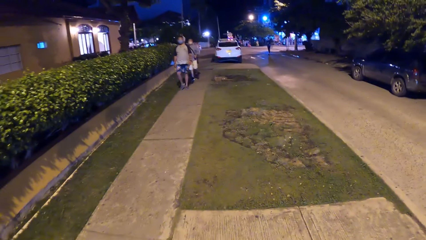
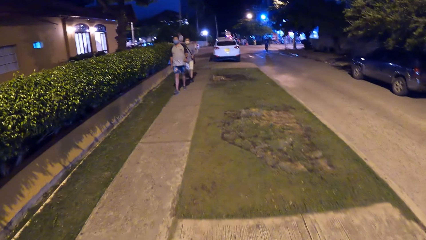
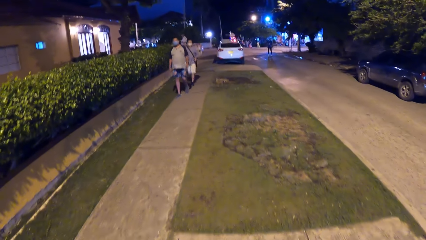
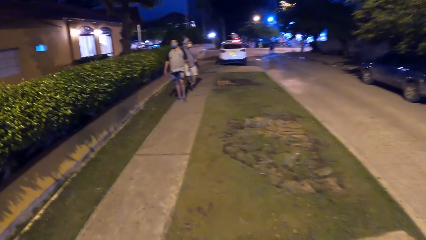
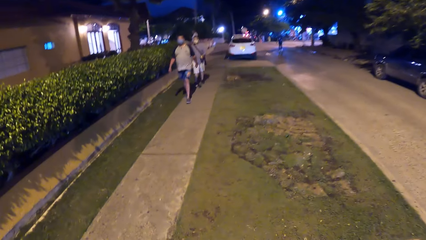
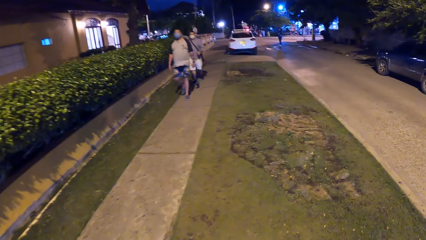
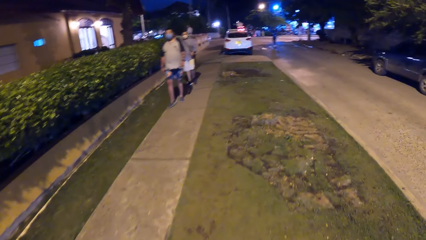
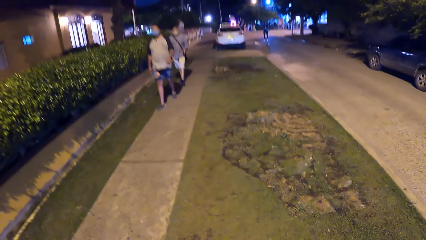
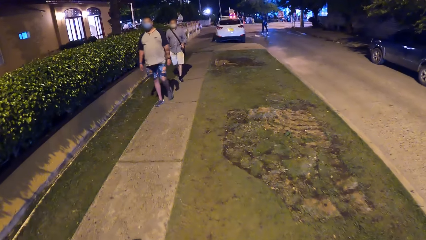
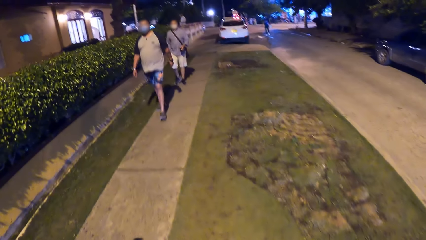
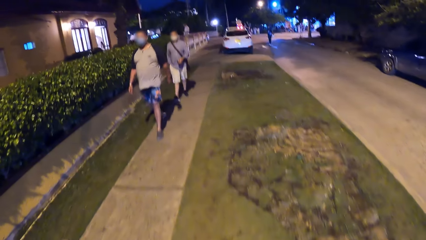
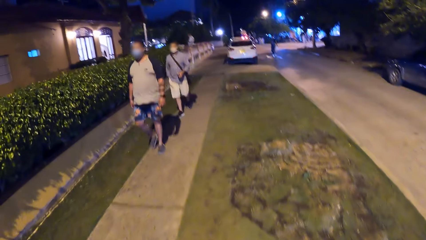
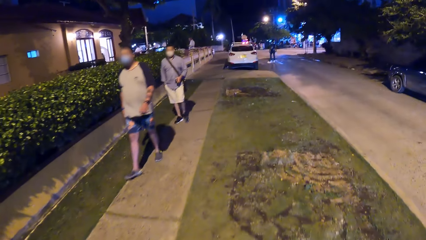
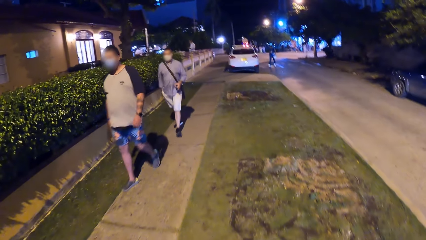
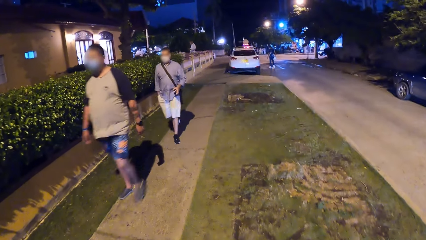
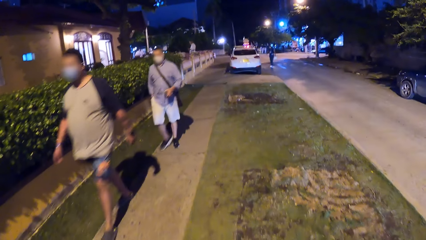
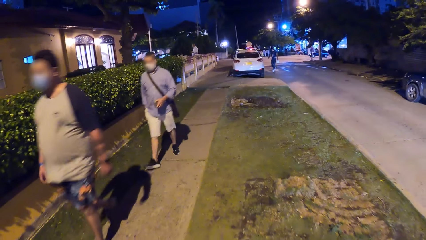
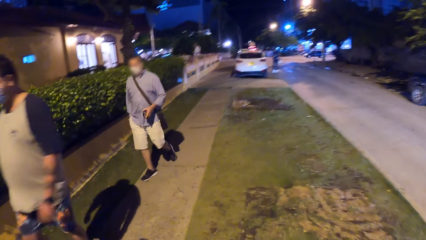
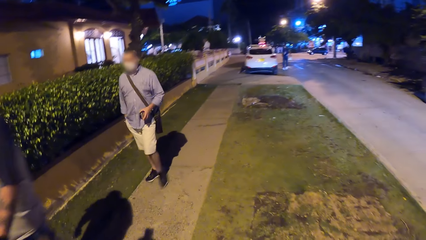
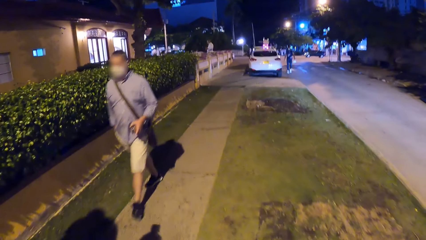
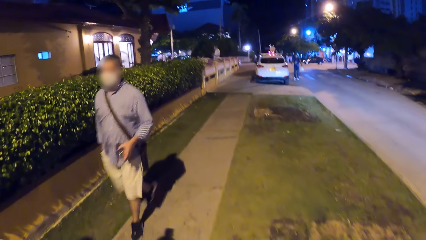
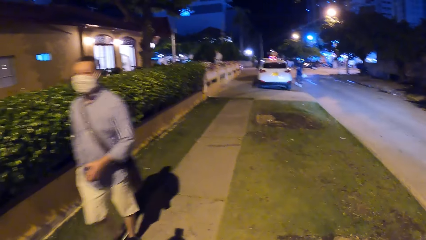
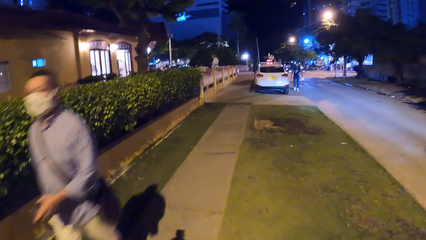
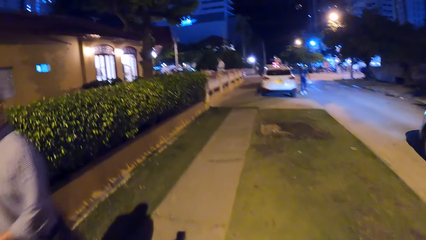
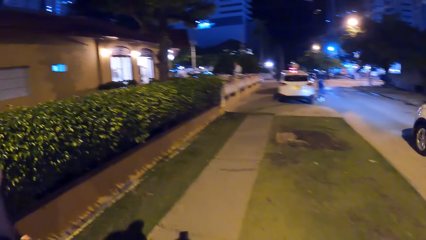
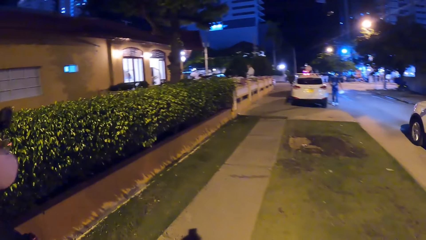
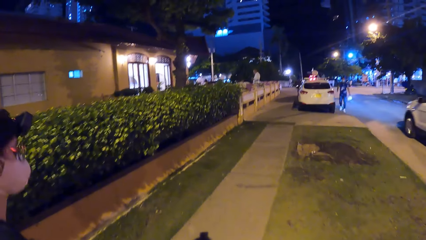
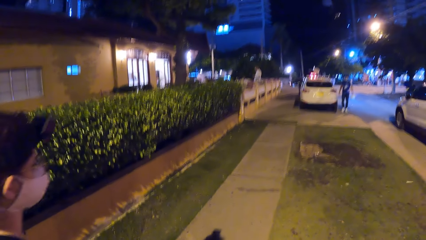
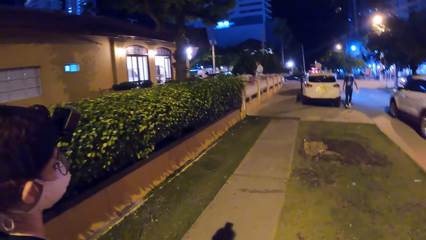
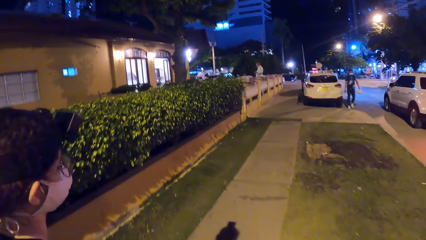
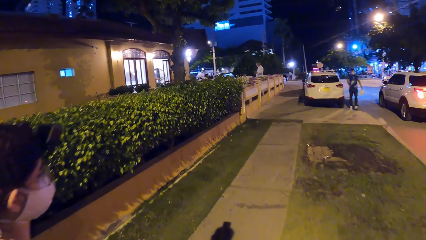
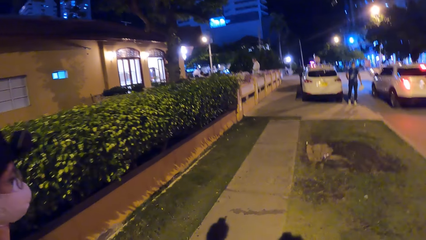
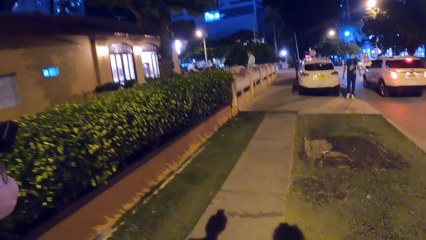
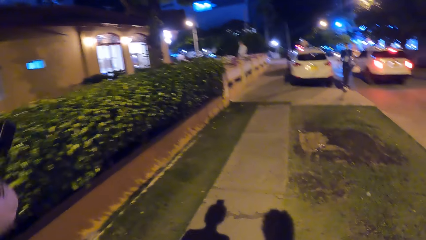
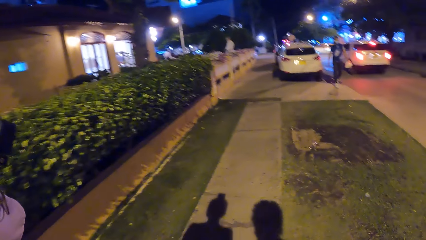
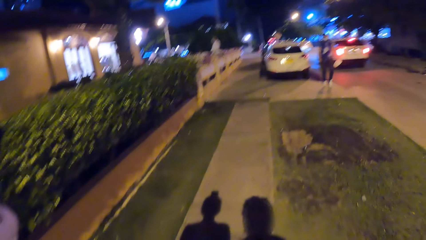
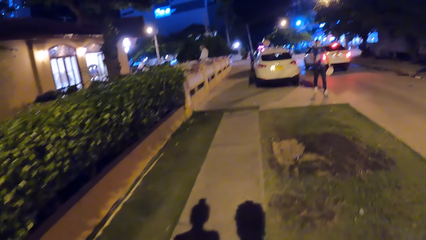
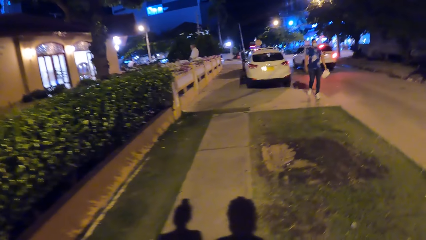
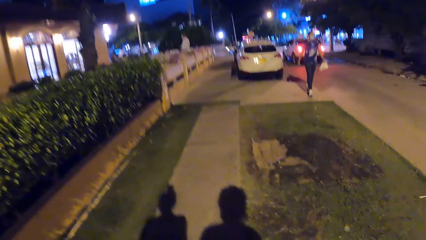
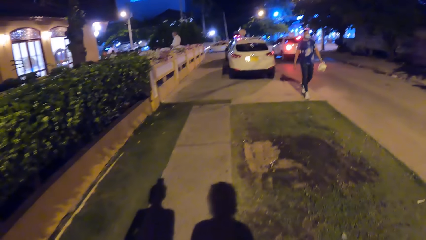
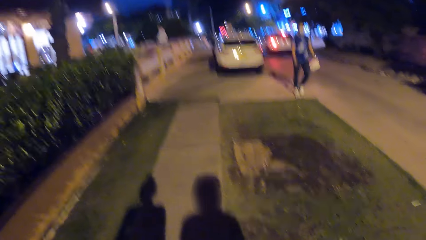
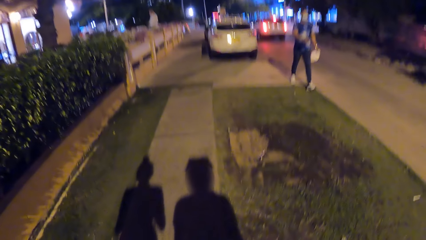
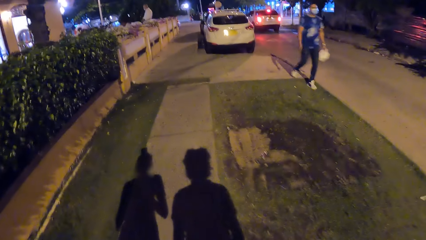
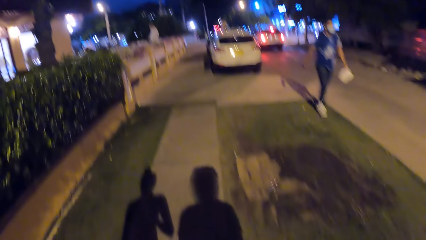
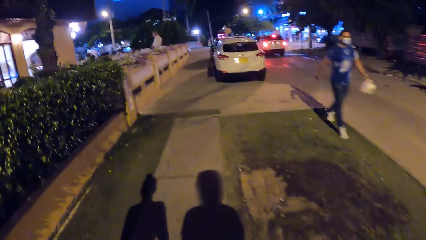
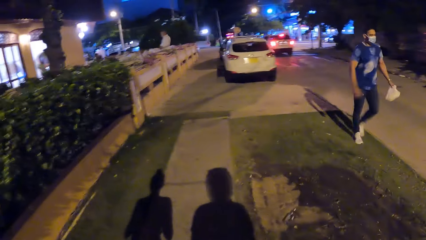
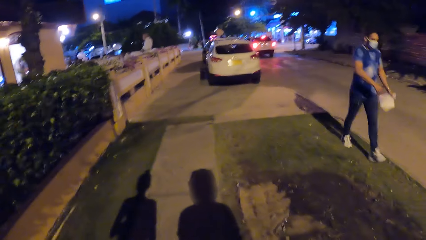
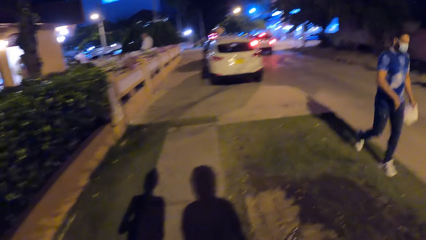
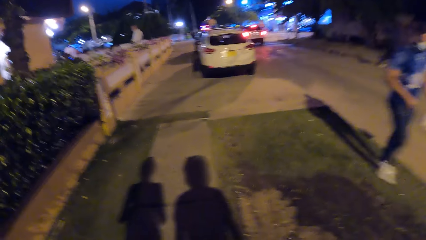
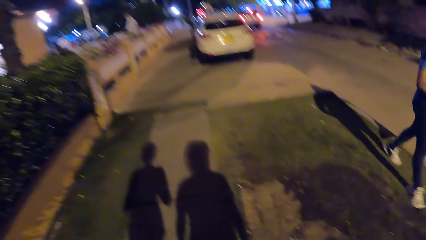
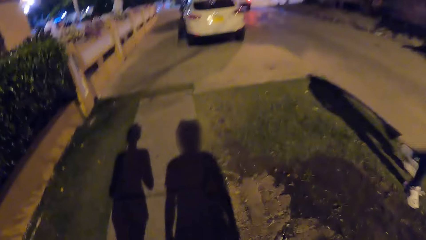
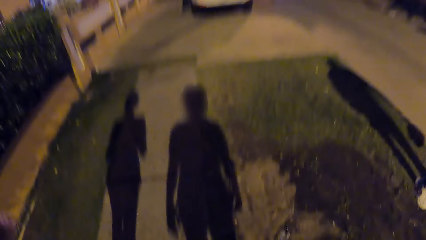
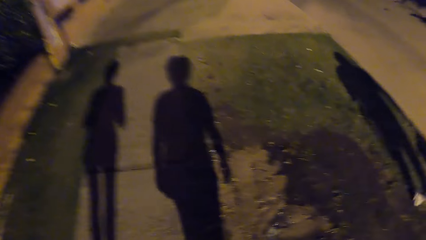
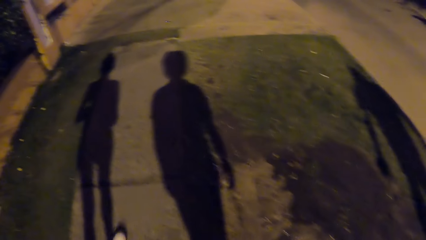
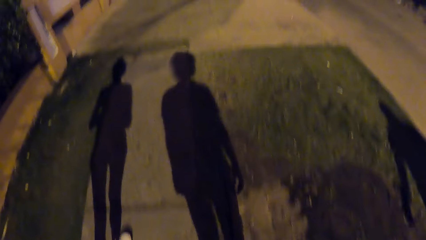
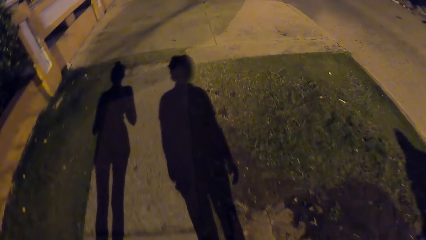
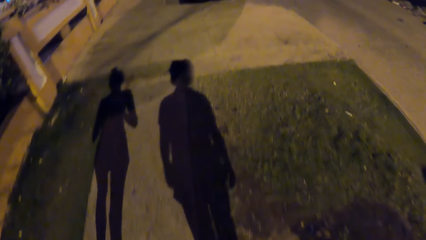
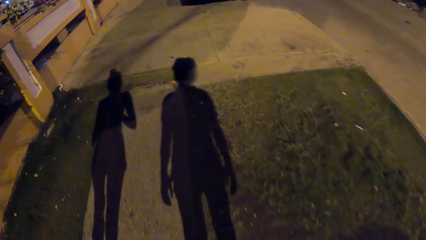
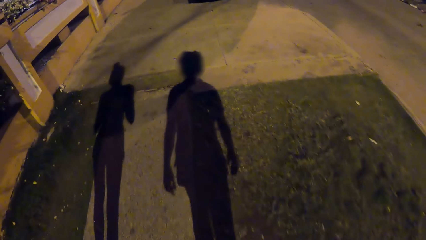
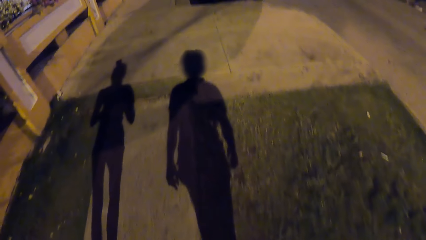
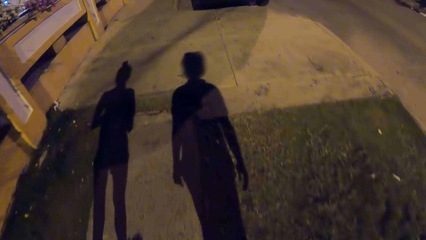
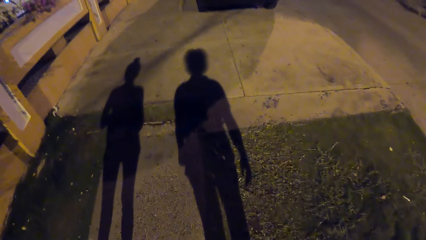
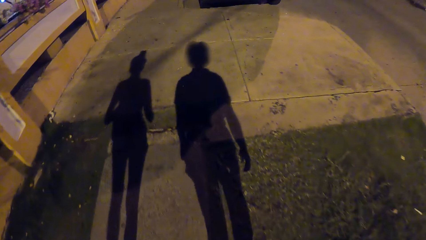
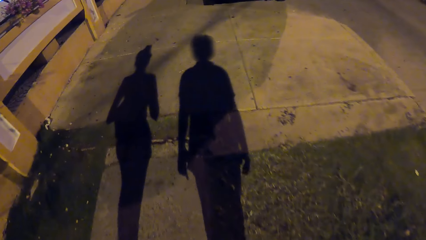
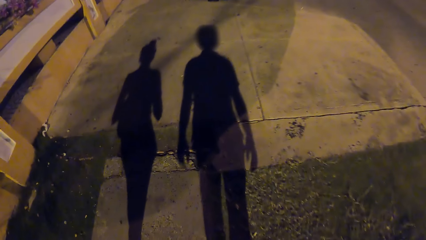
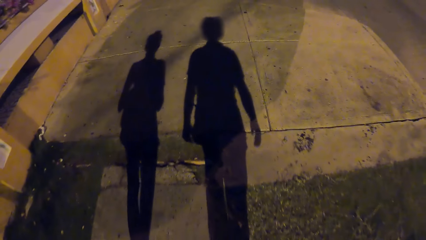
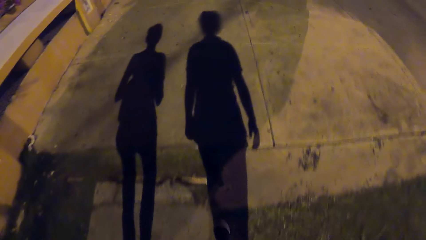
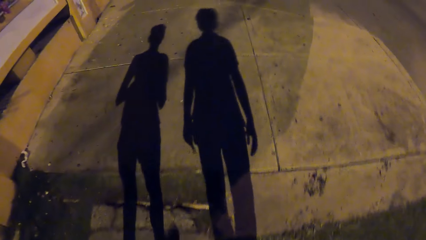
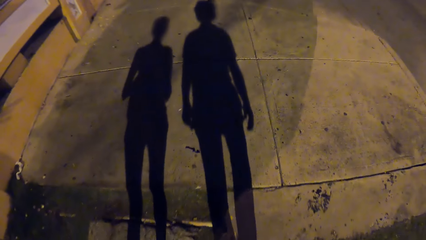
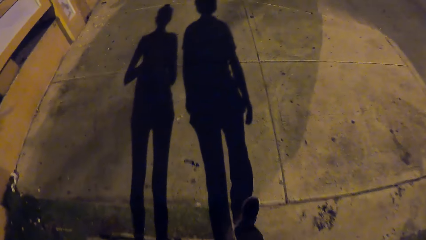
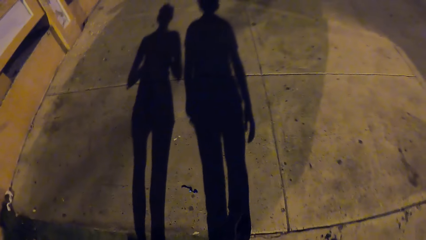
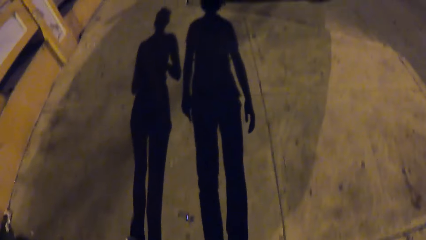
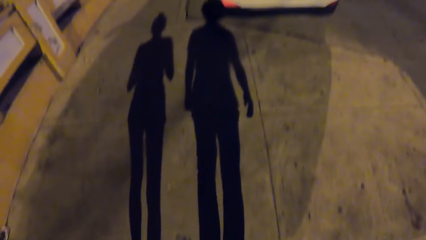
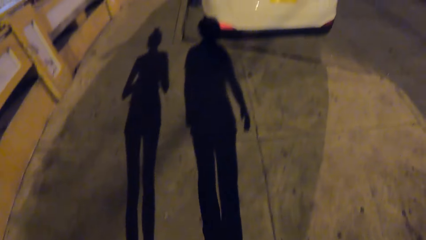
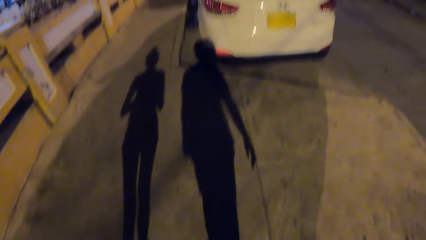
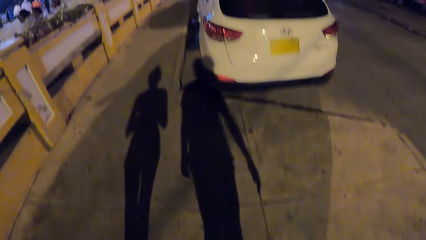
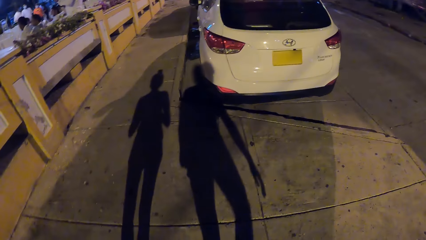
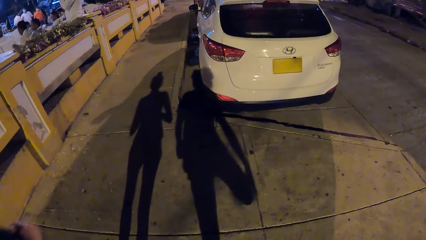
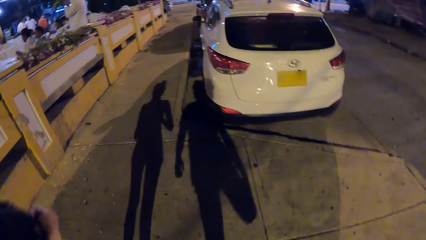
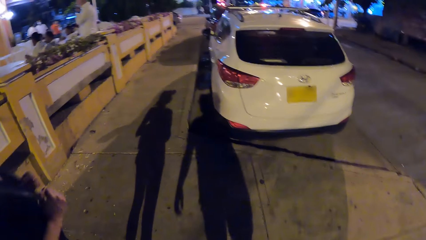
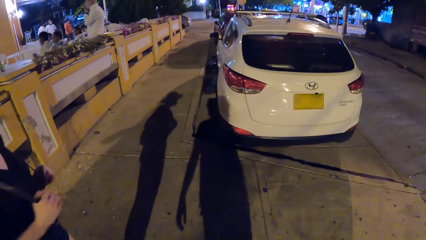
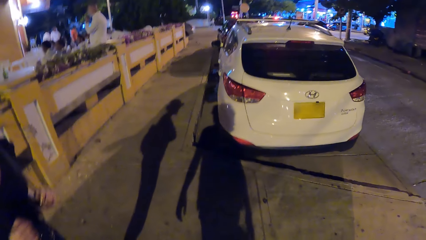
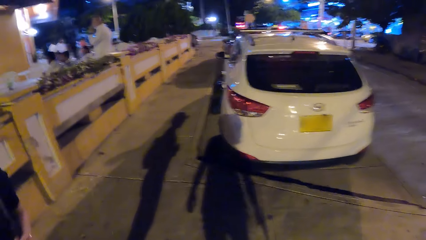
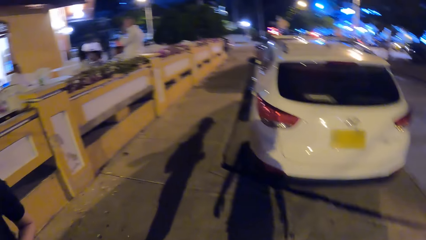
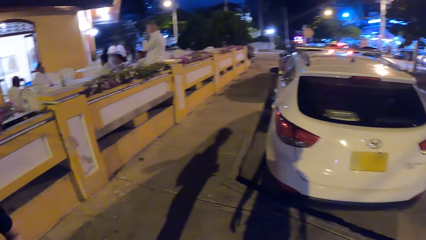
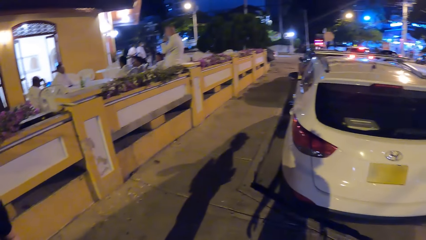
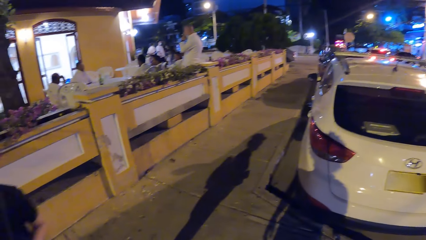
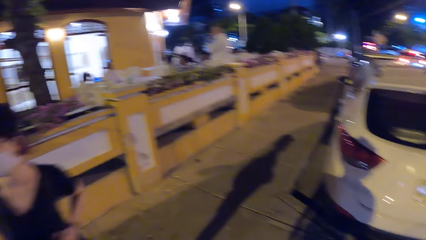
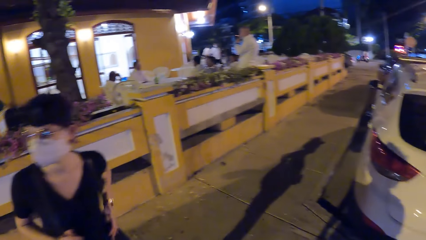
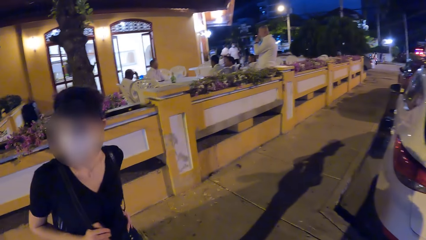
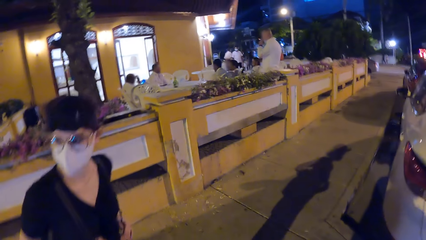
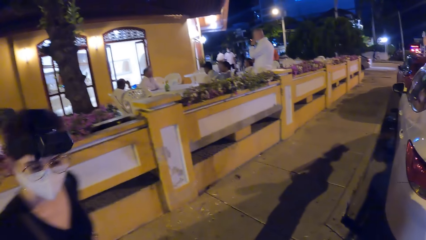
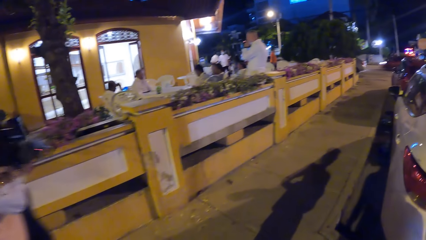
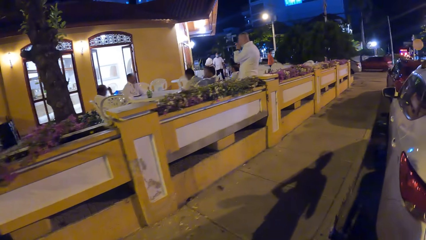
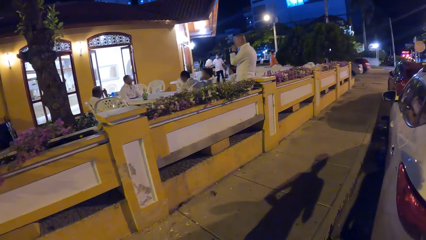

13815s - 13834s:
A man walks past the camera wearer on the walkway. Another man walks past the camera wearer on the walkway. A white jeep drives past the camera wearer on a road. Another man walks past the camera wearer on the walkway. The camera wearer stands on the footpath with a lady.
